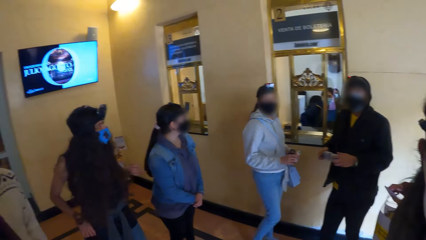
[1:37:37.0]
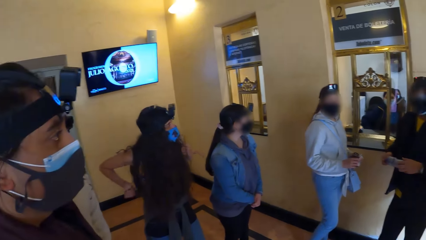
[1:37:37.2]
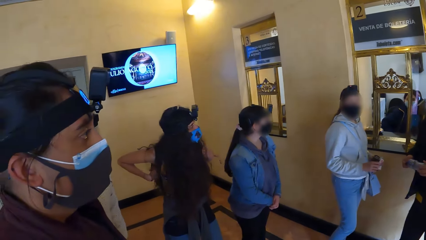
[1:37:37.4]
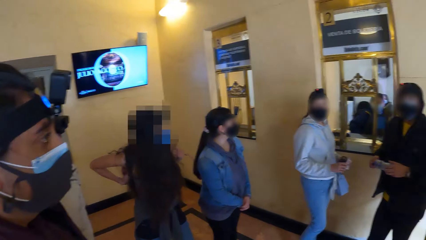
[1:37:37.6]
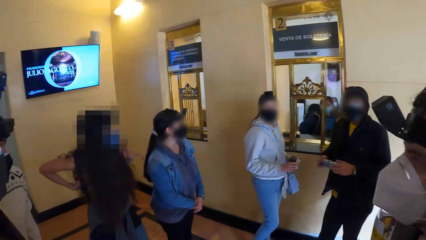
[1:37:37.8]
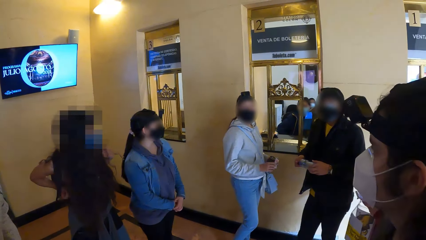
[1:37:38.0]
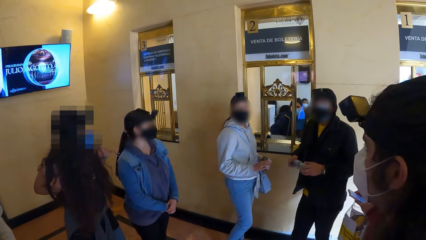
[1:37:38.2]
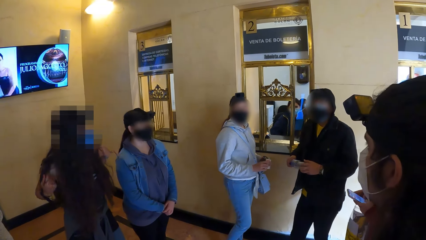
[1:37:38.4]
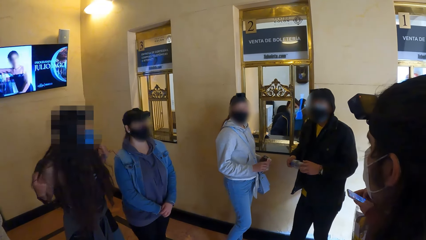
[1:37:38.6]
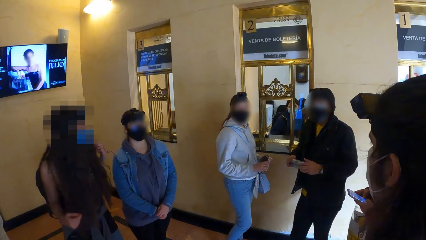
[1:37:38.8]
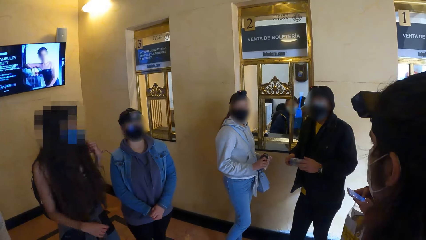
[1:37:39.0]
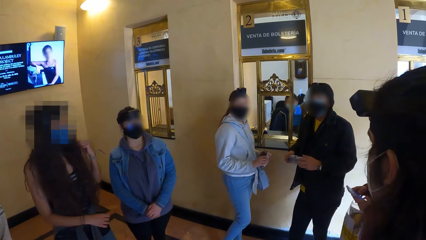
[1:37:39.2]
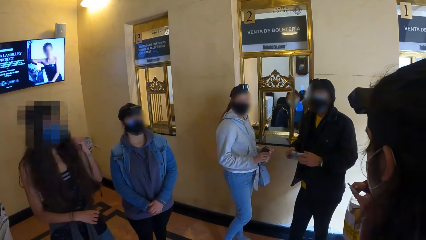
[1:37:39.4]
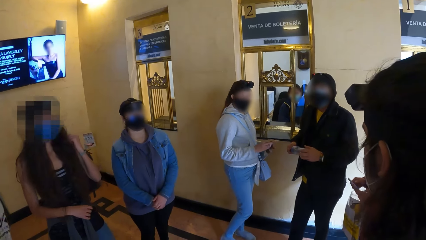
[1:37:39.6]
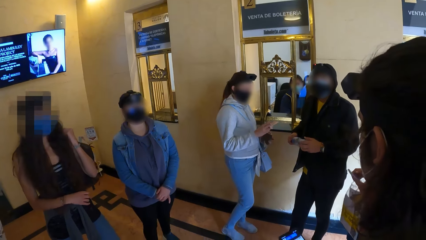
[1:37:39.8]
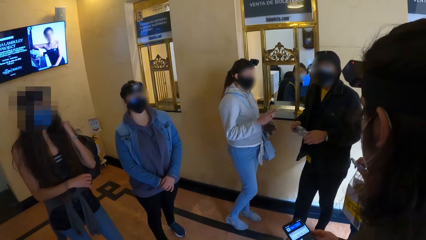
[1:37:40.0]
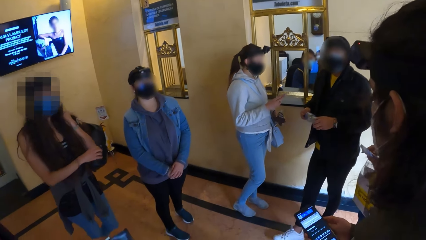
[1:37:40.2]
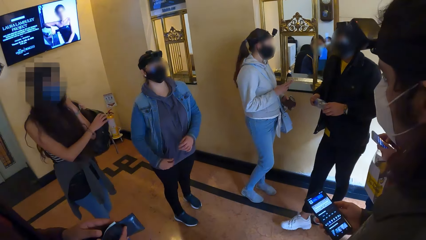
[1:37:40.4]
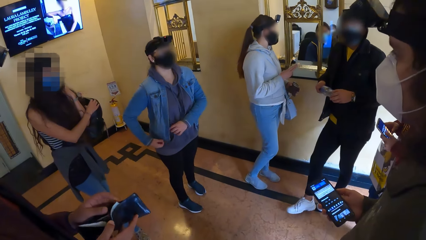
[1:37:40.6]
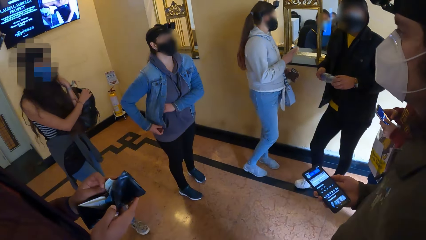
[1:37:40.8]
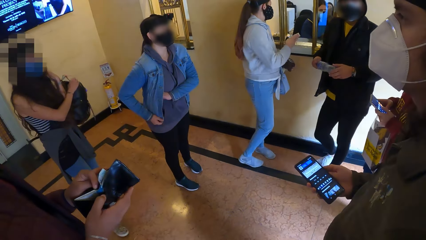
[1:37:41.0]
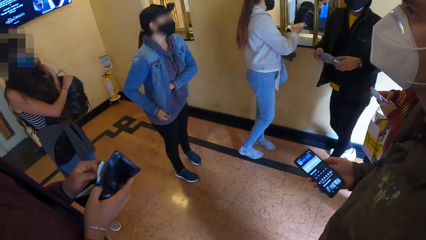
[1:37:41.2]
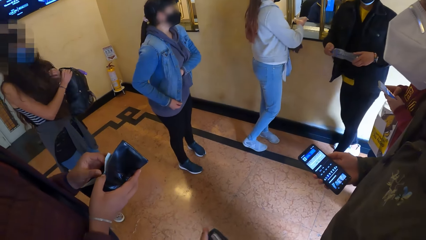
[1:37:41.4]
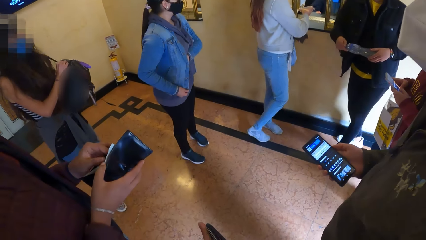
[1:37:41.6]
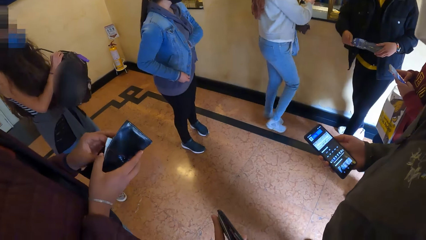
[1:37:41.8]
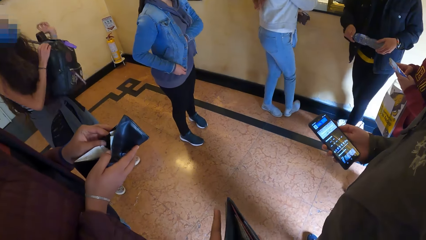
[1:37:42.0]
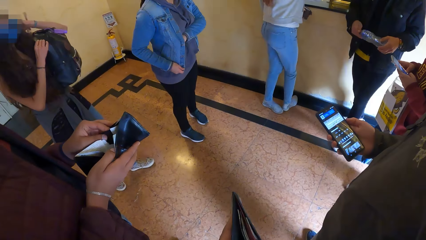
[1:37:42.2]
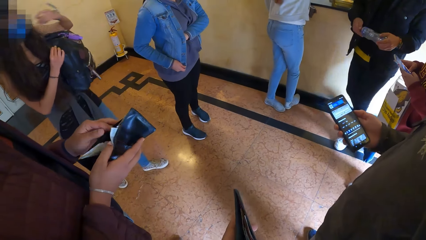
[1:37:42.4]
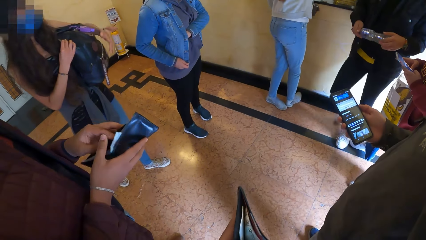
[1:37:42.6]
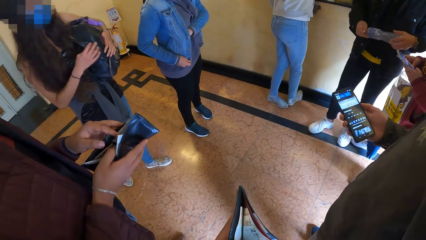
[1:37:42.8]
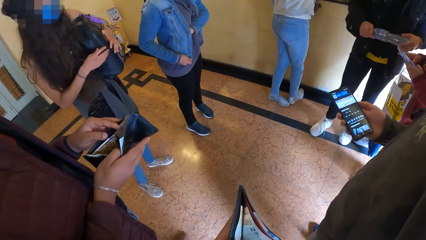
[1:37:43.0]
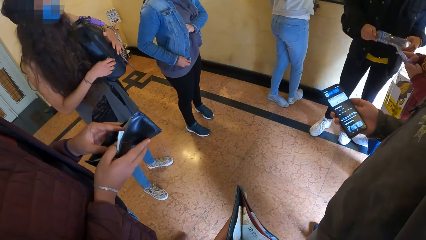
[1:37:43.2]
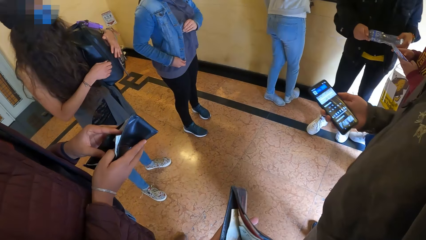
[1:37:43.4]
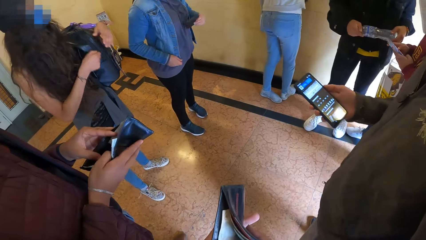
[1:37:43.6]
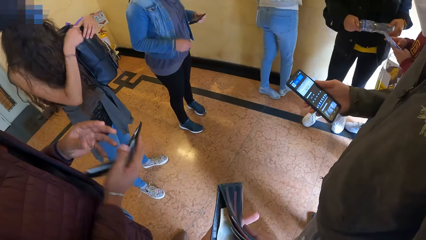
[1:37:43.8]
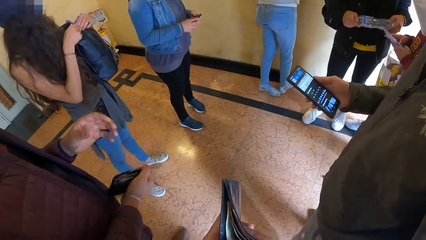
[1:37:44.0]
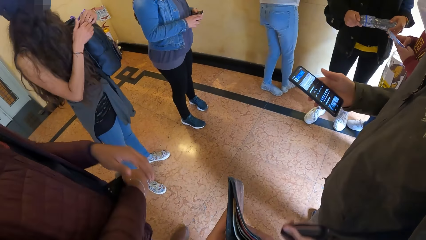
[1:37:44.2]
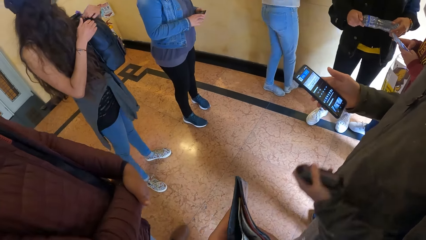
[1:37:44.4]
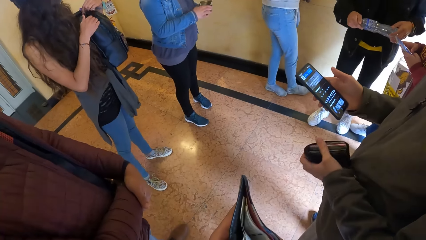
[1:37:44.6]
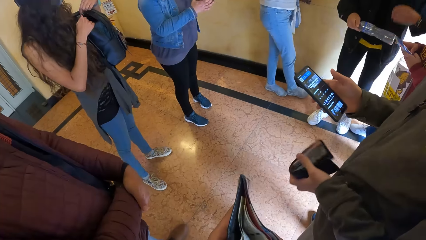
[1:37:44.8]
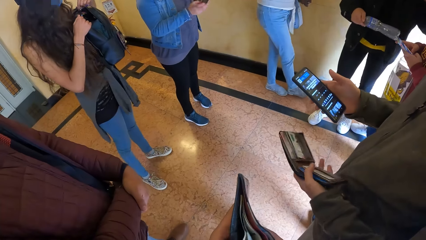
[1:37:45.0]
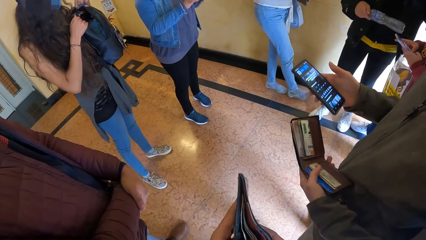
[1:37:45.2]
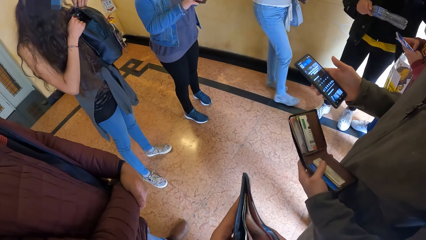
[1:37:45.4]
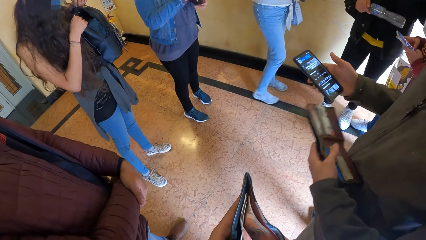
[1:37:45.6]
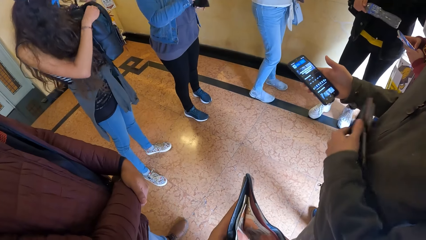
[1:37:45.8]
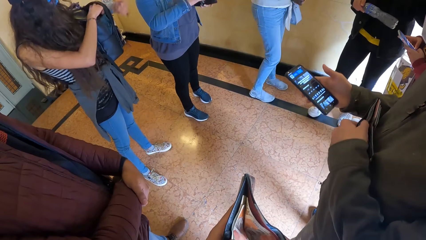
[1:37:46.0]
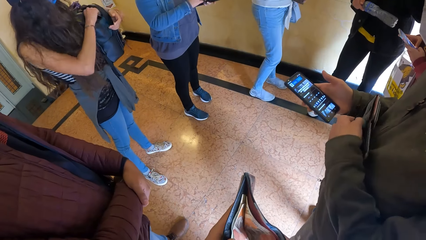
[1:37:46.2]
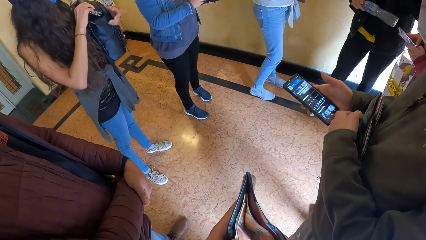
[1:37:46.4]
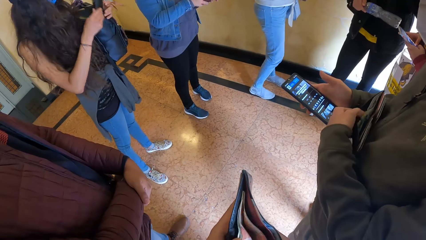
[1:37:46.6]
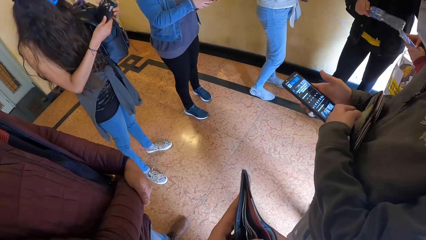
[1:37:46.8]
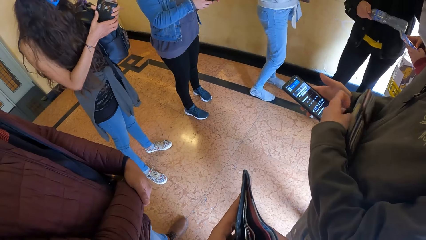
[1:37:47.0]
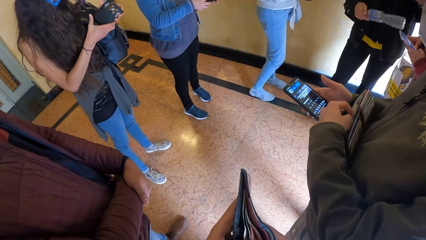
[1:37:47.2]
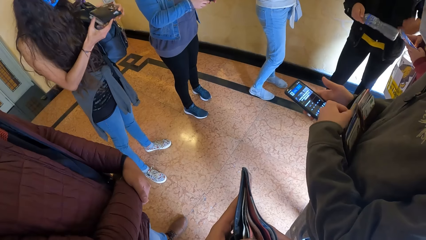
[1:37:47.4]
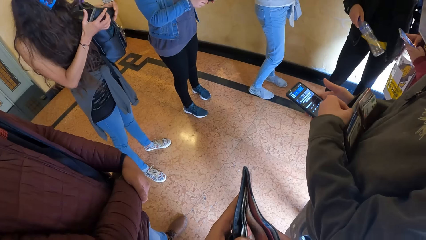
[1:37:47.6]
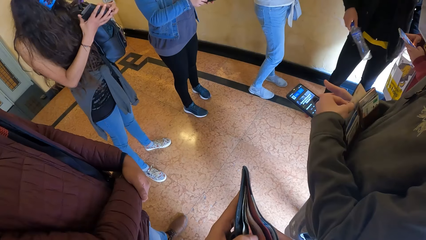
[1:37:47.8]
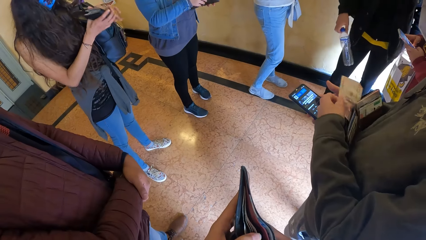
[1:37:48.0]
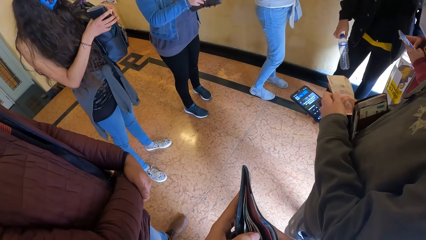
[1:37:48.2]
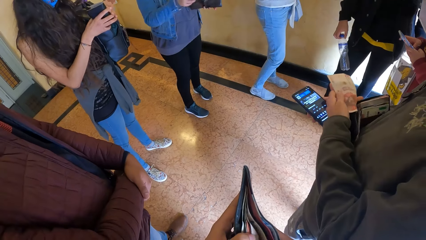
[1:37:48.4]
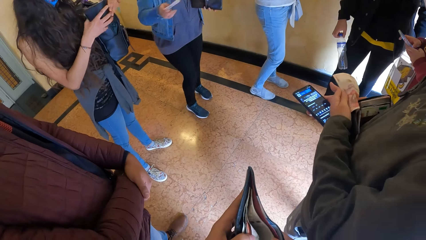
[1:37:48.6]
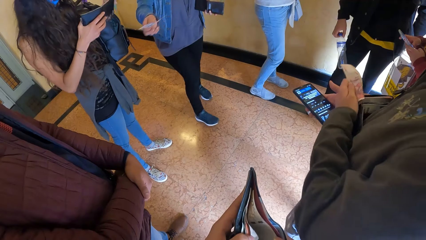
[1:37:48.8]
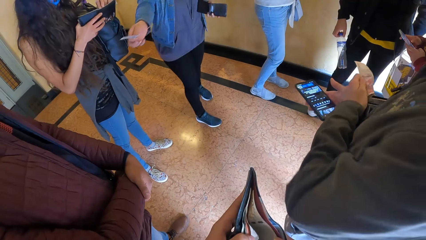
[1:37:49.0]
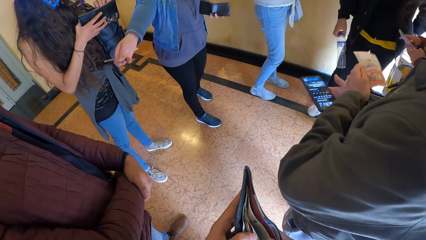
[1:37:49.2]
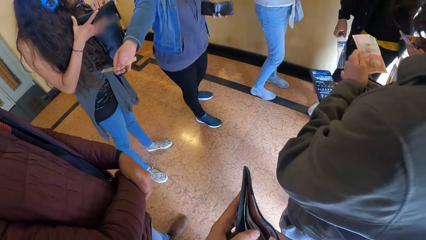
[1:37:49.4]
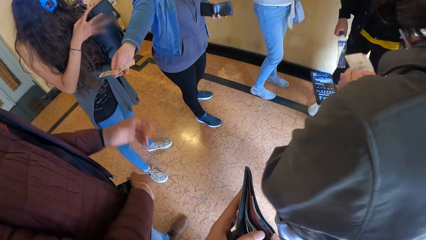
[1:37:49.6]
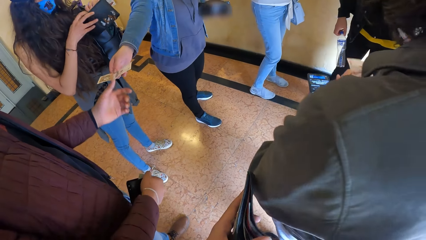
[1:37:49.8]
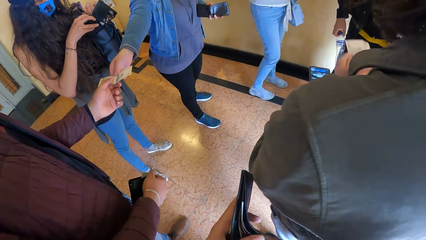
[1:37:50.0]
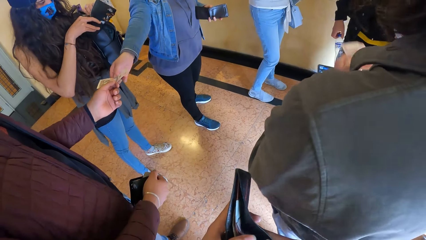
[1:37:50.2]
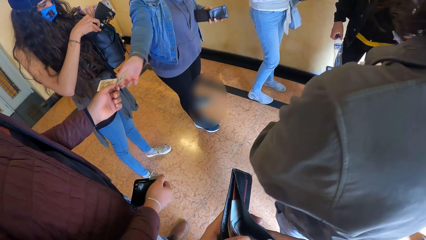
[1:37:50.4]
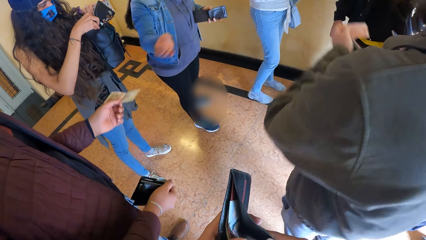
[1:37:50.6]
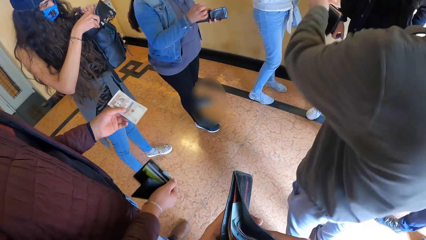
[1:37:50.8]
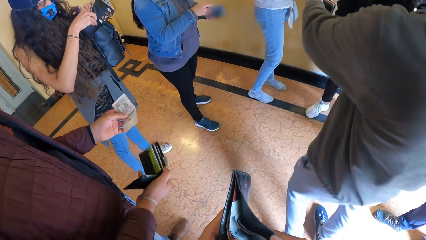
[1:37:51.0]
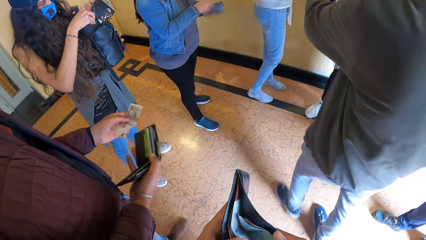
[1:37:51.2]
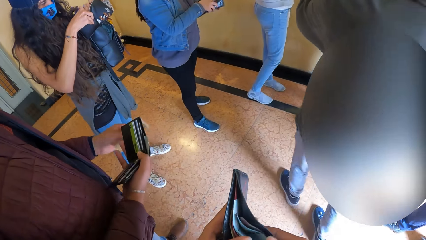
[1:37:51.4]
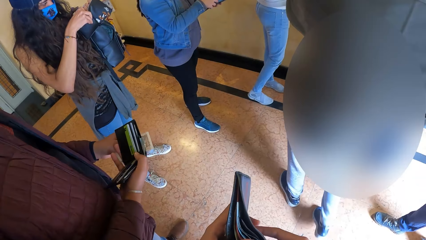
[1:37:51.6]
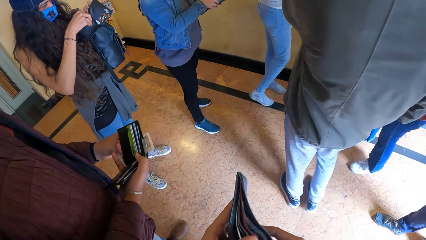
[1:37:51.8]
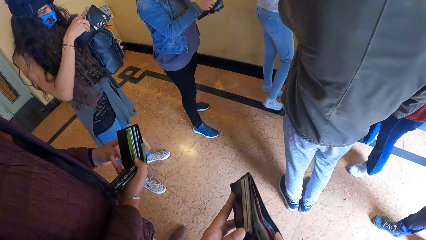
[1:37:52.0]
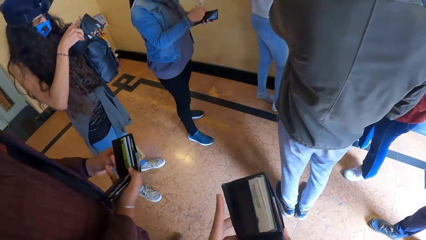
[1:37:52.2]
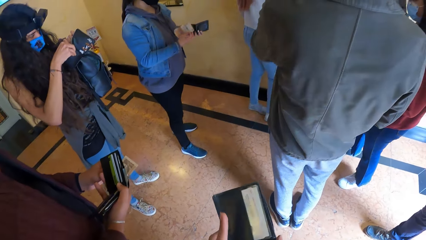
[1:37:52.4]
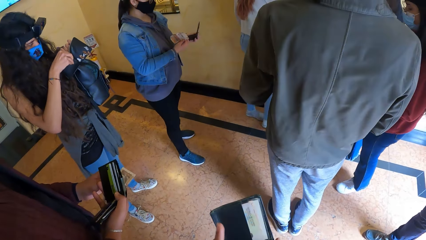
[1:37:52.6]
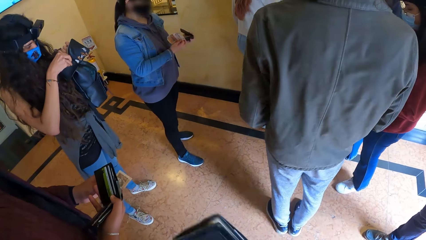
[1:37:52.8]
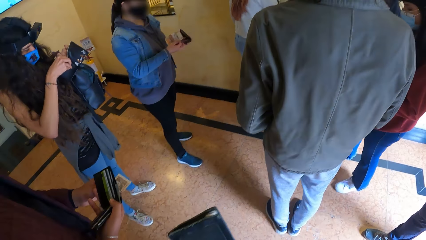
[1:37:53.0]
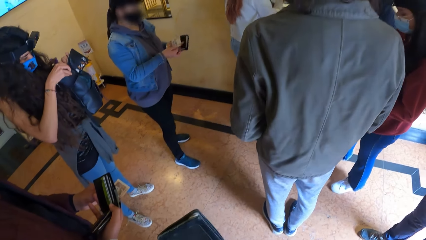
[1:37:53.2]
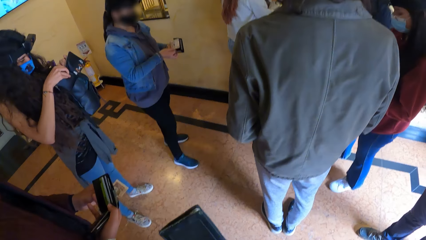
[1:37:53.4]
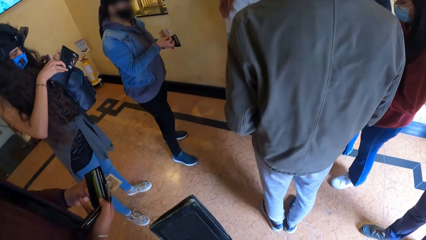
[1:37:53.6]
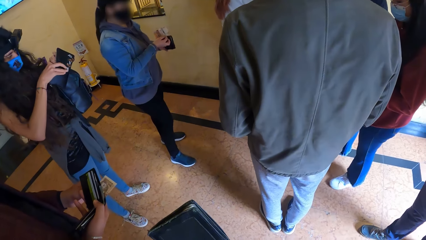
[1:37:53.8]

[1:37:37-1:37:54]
A woman passes the bag pack to her right hand. A man examines a purse with both hands. Another man holds the phone with his right hand. The first woman wears the bag pack with her left hand. The camera wearer examines a purse with both hands. They open the wallet on the hand. Another woman removes the purse in her jacket with her left hand. The first woman unzips the bag pack with her right hand. The first woman unzips the bag pack with her left hand. The second woman opens the purse with both hands. A third man holds the plastic bottle with his right hand. The second man holds a purse with his left hand. The second man opens the wallet. The first woman removes the purse from the bag with her right hand and holds the purse with both hands. The second man removes a paper money from the wallet with his left hand. The second woman removes a paper money from the purse in her left hand with her right hand. The first woman opens the purse in her right hand with her left hand. The second woman passes the paper money to the first man with her right hand. The first man collects the paper money from the second woman with his left hand. The second woman removes a paper money from the purse in her left hand with her right hand. A fourth man passes the money to a lady.
